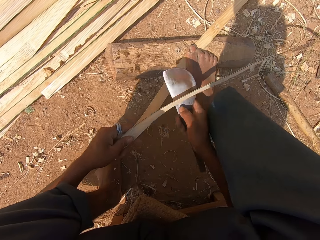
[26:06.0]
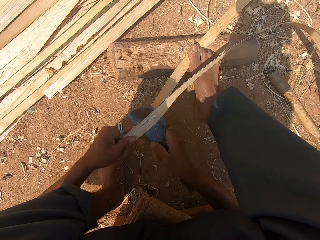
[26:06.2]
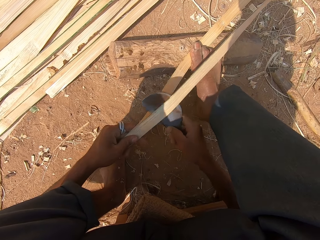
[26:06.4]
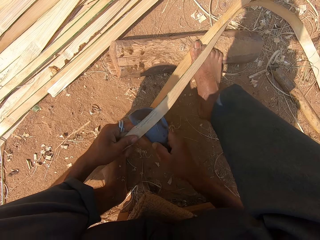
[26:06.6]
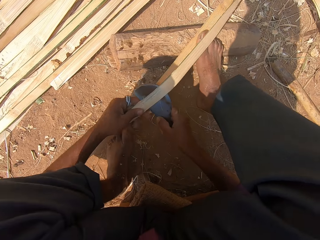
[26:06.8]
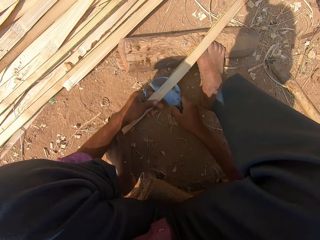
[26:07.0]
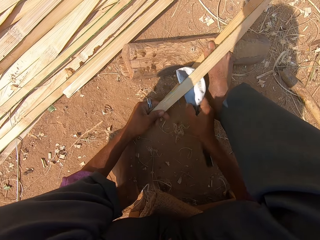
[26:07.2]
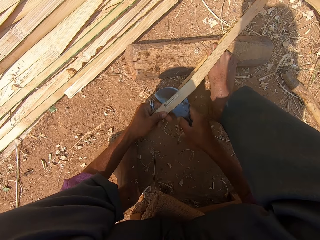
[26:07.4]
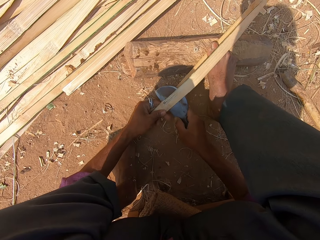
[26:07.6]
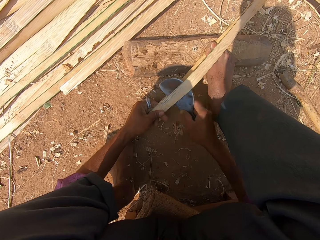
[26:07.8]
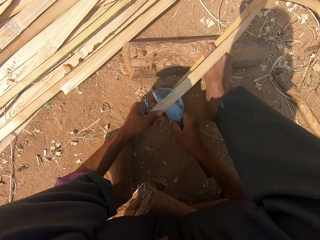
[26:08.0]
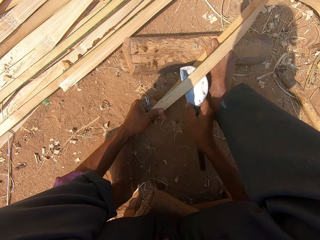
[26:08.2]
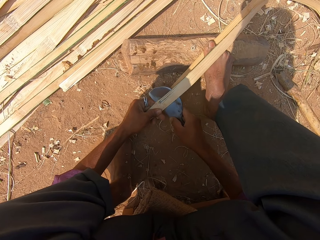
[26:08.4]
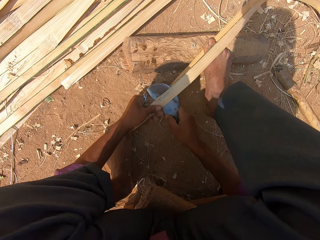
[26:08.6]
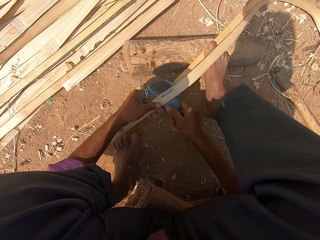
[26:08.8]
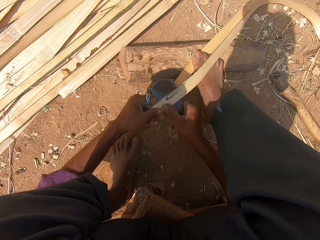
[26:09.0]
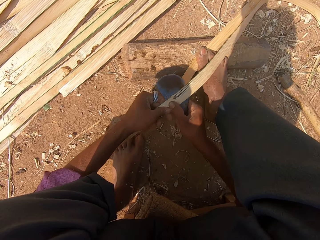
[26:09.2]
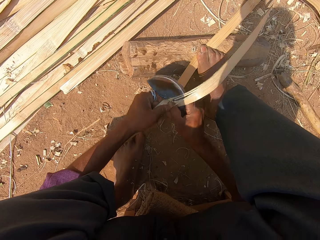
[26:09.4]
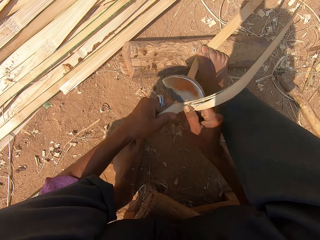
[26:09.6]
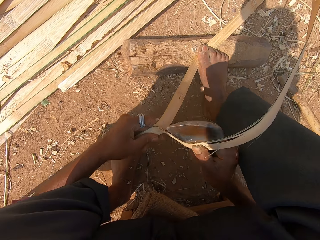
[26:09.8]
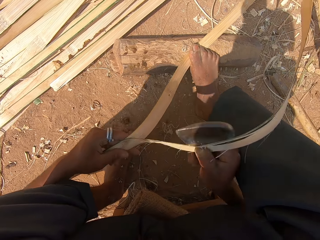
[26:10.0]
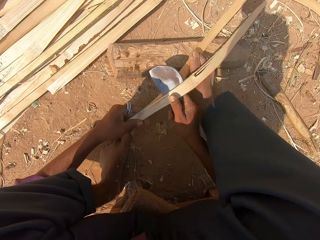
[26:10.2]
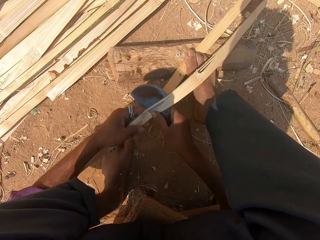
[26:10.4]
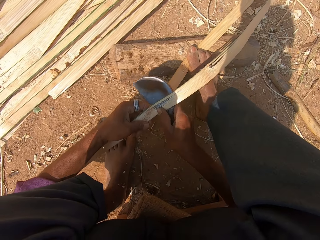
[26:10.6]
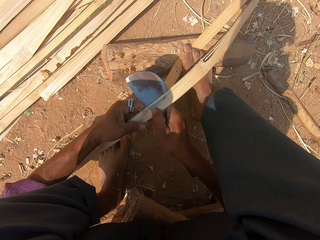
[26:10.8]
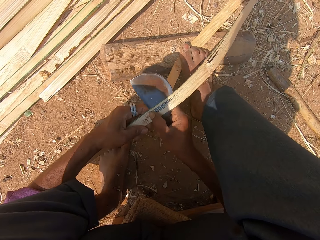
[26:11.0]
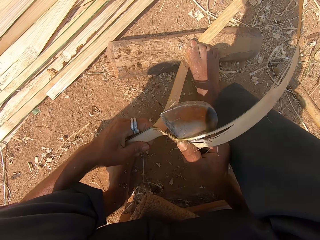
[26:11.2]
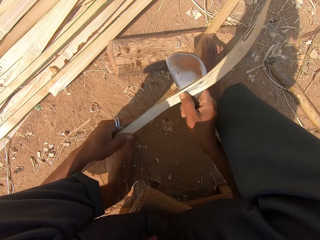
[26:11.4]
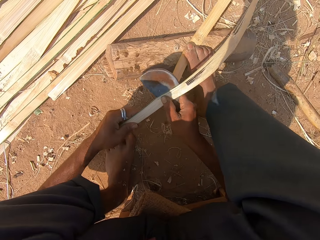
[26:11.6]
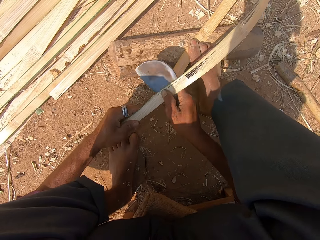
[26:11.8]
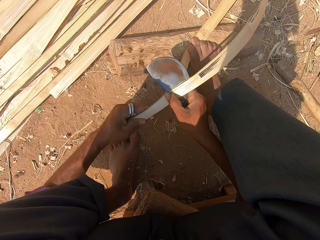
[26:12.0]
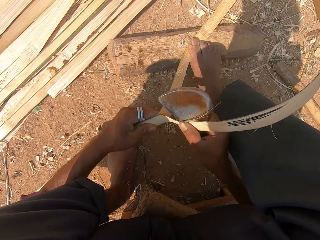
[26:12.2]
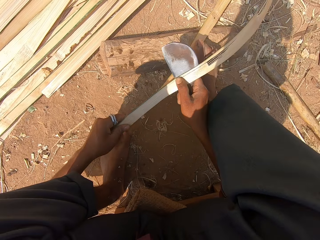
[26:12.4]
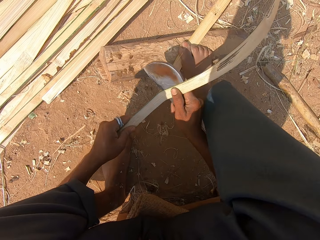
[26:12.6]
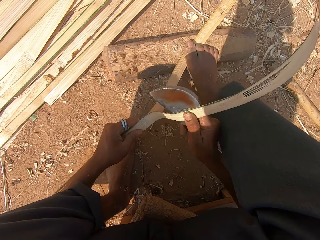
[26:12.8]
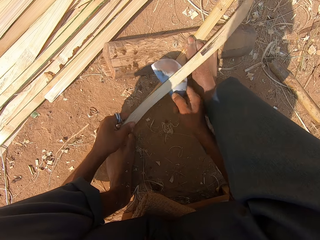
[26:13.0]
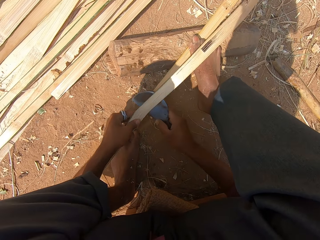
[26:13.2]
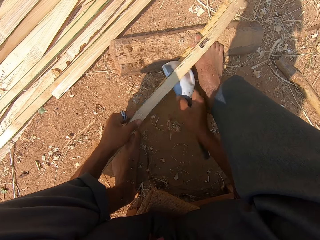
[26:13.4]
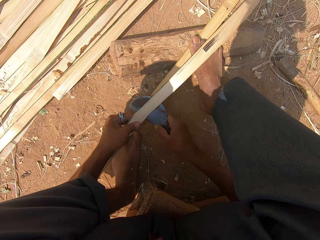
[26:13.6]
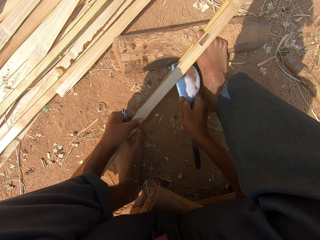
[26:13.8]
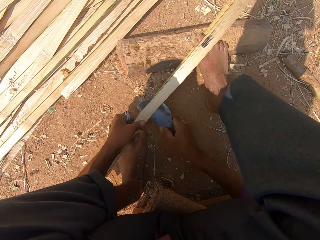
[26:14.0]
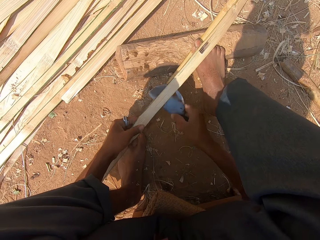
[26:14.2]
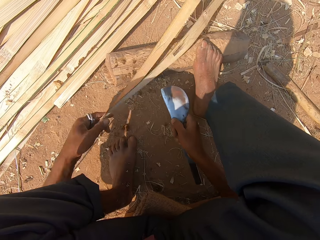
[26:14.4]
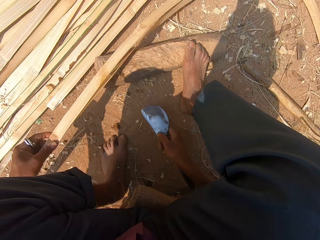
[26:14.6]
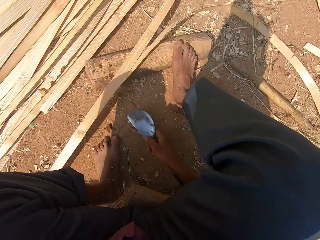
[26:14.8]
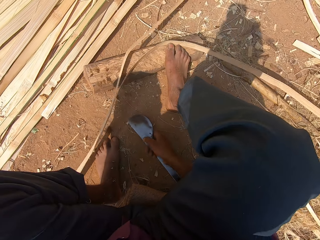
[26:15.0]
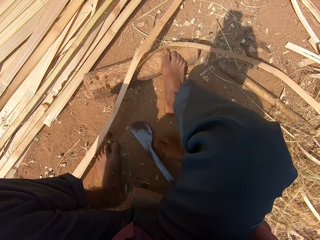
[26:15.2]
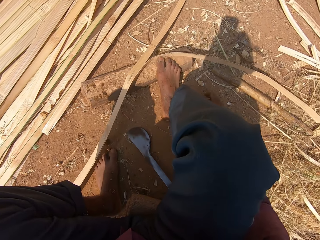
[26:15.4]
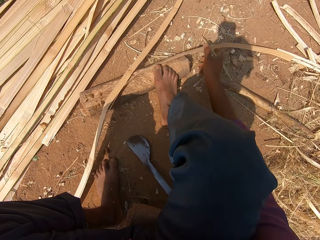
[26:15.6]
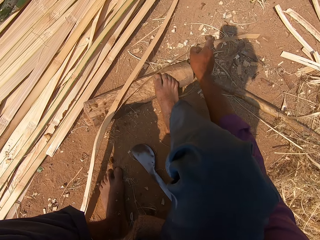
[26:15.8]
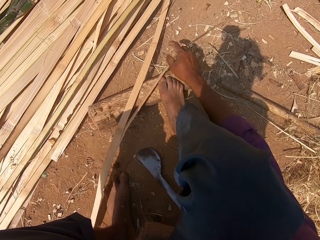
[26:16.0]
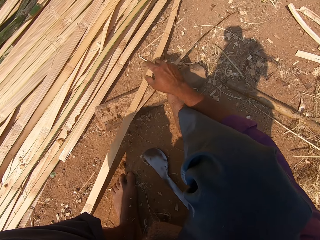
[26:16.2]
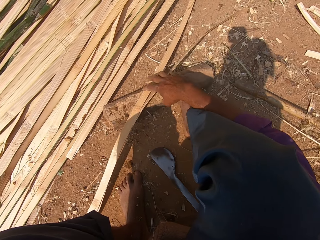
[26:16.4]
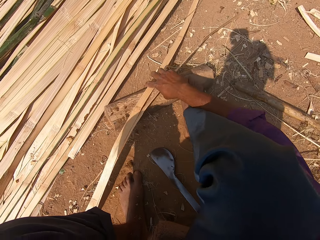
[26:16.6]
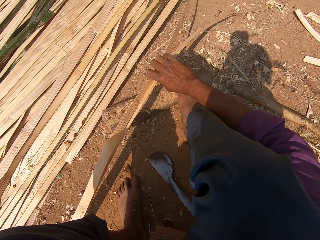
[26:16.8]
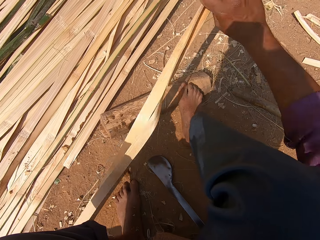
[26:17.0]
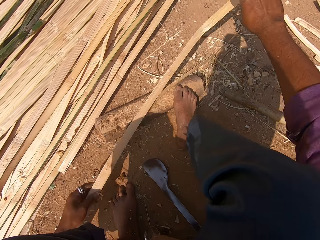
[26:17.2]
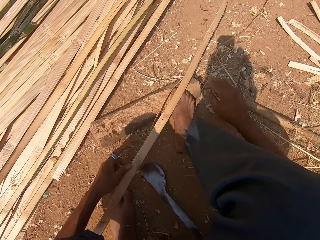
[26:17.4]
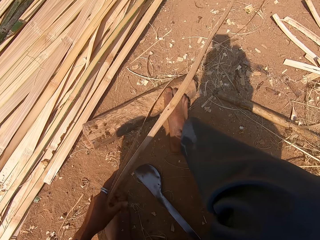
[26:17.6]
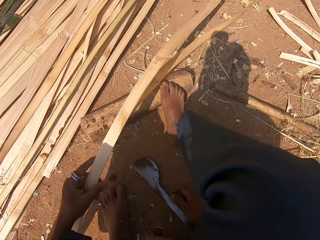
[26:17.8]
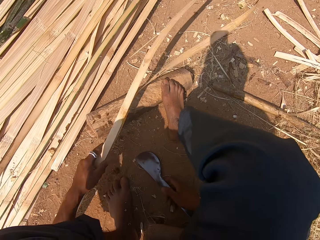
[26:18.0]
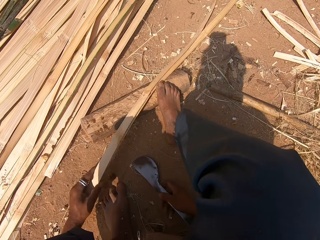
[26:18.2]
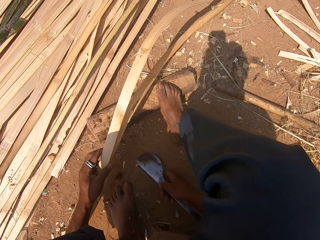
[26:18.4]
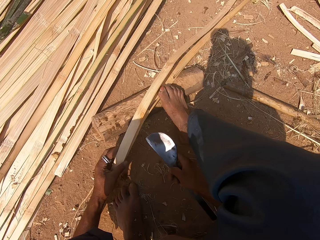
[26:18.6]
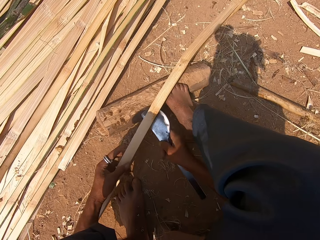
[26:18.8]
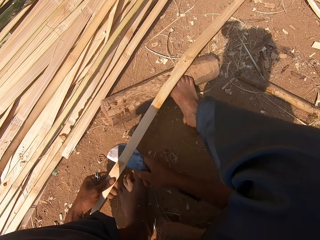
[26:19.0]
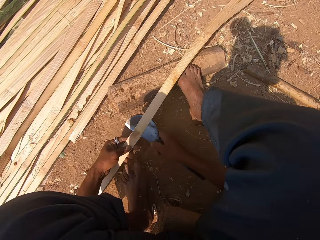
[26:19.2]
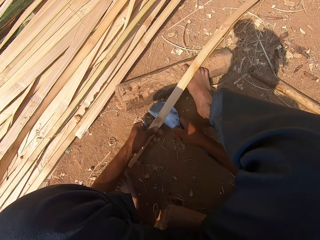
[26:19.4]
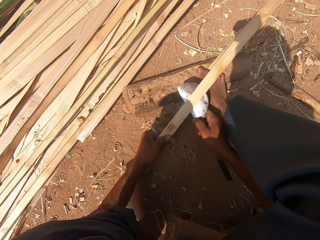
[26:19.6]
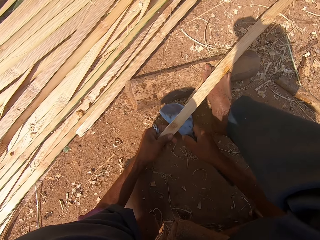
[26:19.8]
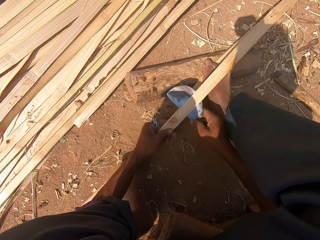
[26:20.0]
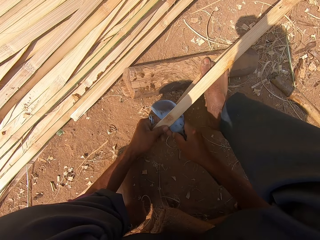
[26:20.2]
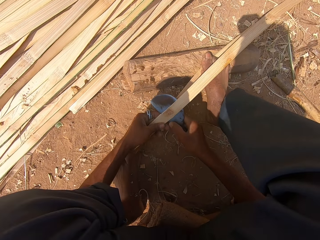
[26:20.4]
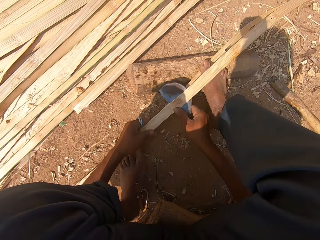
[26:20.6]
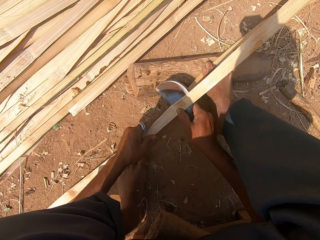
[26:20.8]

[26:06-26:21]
The camera wearer picks the knife on the ground. He moves the piece of bamboo stick with his hands. He picks the knife on the ground. He cuts the bamboo stick with the knife.

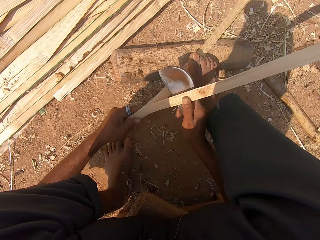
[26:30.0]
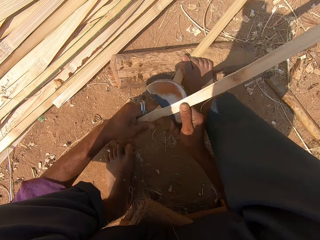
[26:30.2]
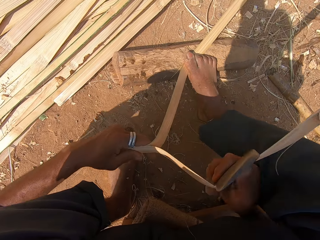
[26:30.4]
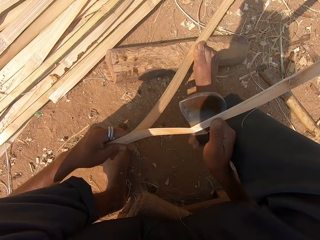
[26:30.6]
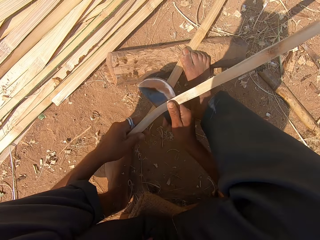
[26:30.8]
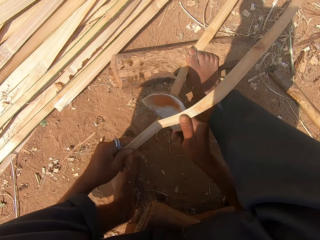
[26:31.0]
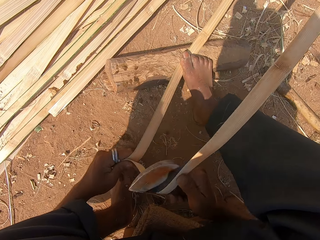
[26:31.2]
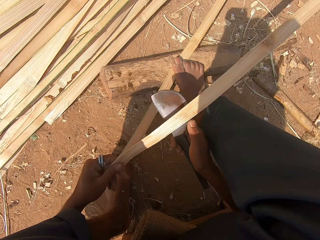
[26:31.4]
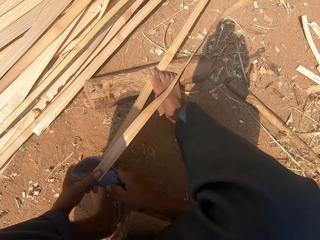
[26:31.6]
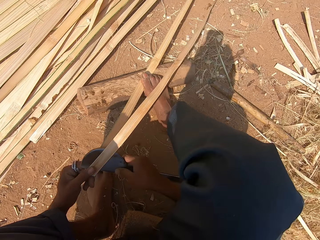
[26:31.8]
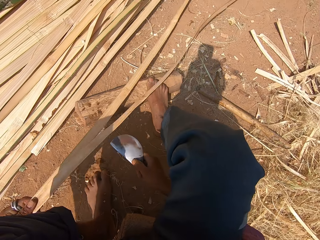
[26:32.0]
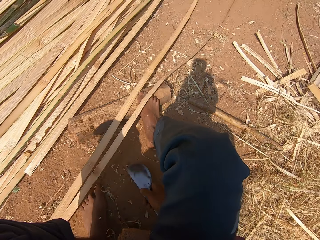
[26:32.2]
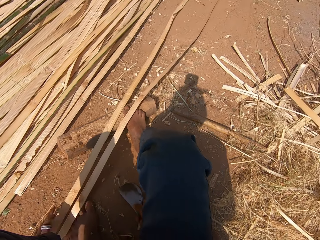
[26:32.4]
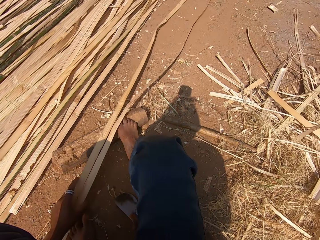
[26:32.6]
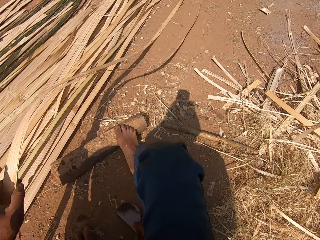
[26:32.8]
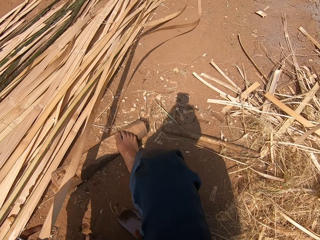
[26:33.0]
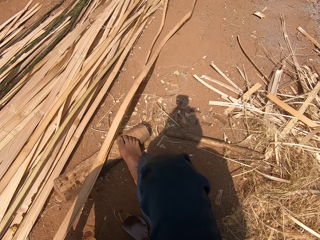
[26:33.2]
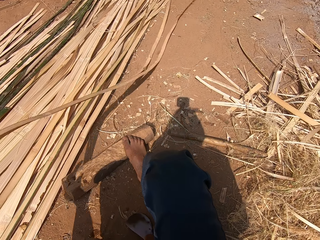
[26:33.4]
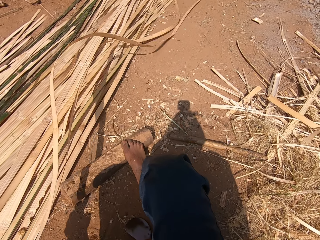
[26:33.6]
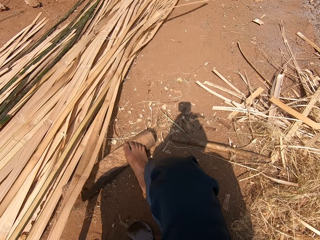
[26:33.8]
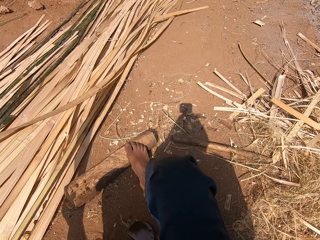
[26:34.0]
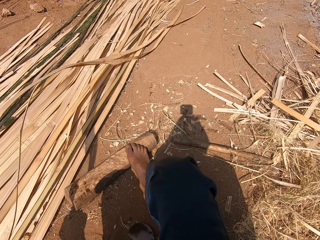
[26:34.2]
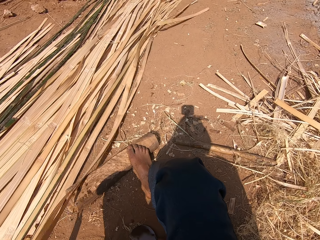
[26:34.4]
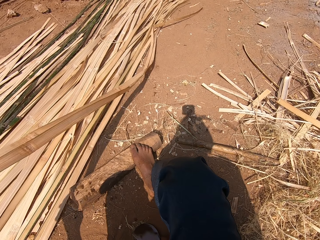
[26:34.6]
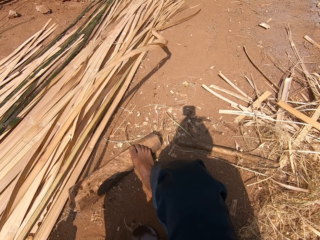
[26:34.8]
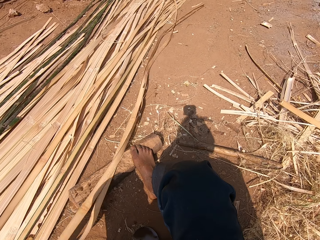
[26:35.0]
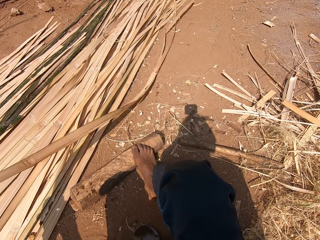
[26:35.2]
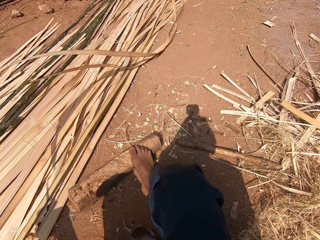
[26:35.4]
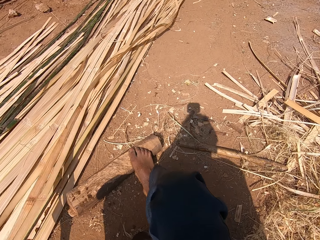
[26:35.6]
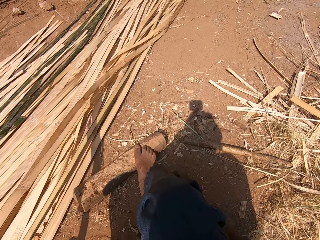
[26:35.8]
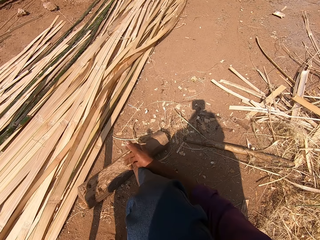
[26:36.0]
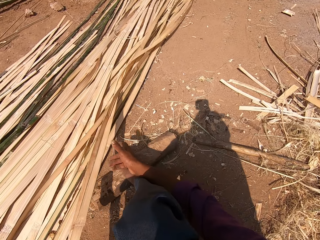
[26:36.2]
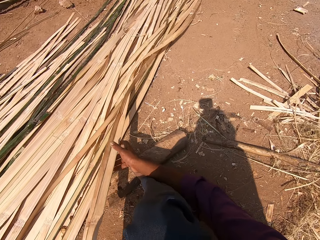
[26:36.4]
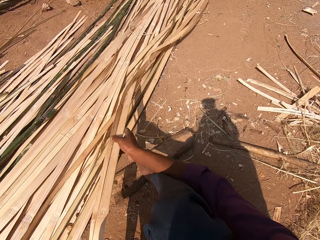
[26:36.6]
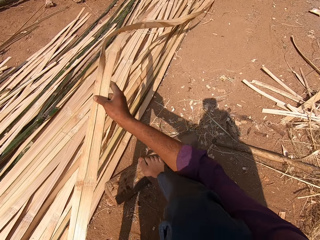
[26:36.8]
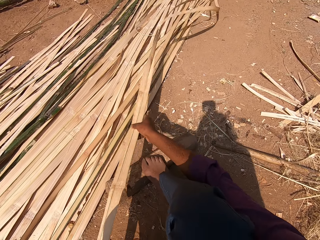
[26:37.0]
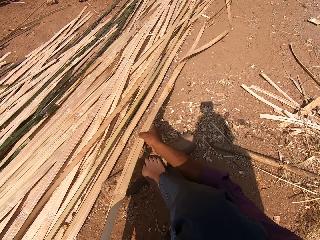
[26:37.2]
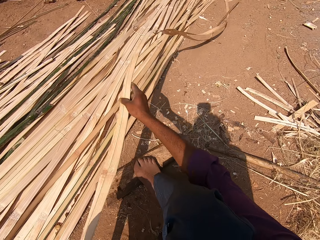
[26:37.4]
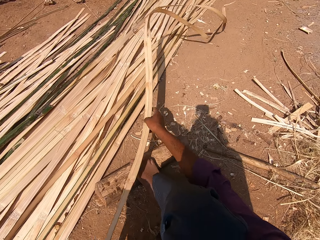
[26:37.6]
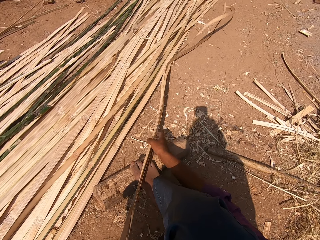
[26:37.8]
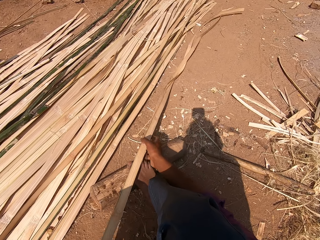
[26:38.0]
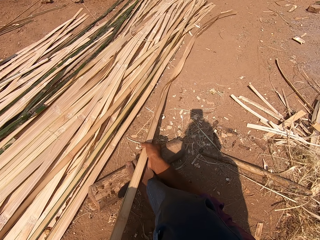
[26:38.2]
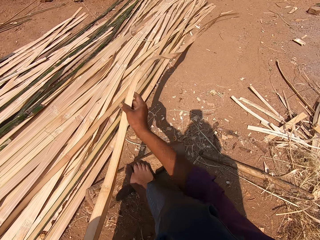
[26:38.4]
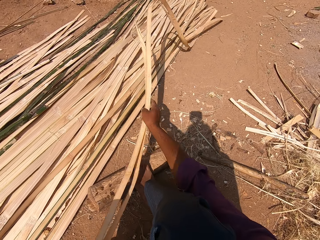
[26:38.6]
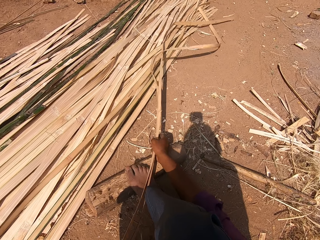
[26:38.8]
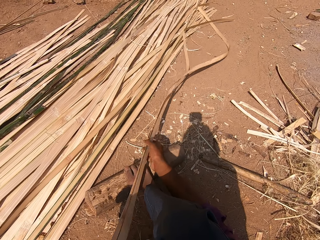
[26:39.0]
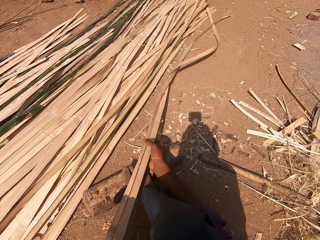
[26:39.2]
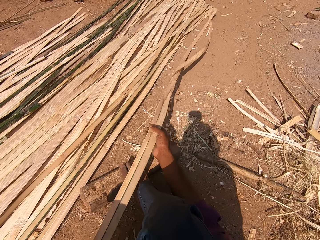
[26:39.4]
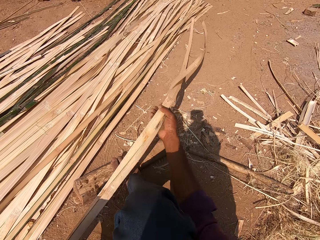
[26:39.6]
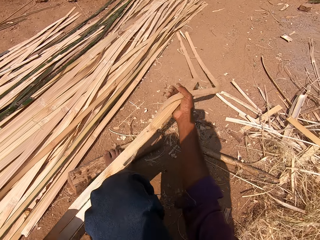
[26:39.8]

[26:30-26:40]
The camera wearer moves the piece of bamboo stick on the ground with his hands. He places the bamboo on the ground.
